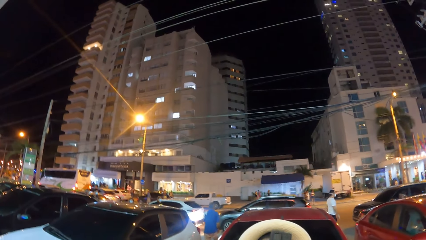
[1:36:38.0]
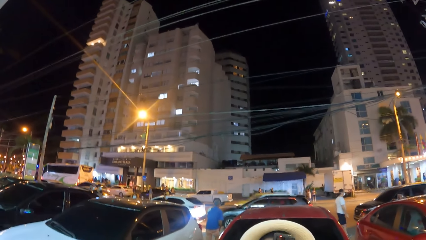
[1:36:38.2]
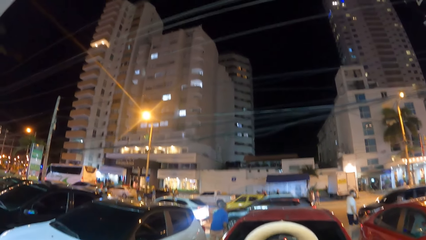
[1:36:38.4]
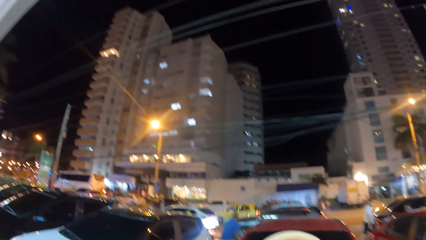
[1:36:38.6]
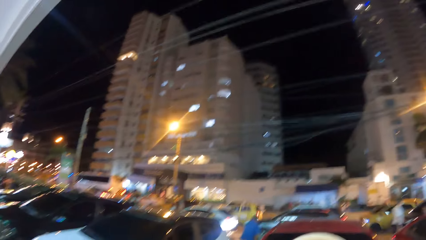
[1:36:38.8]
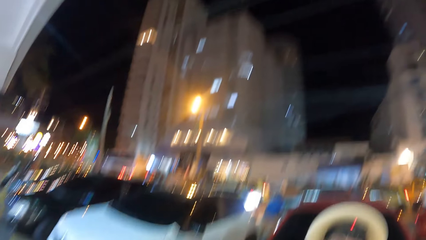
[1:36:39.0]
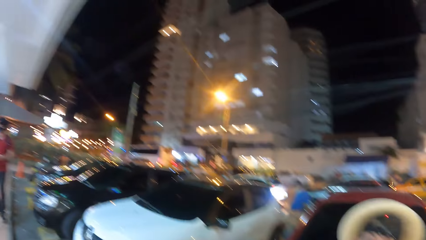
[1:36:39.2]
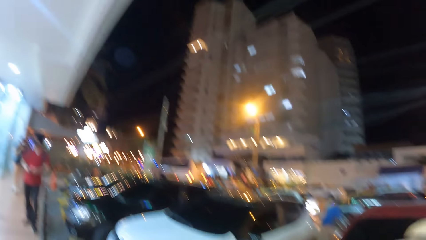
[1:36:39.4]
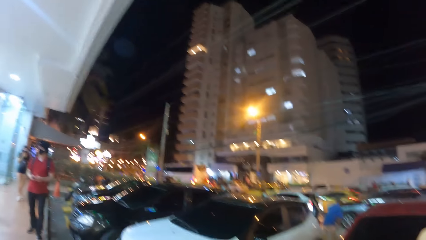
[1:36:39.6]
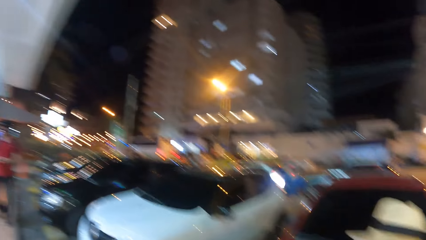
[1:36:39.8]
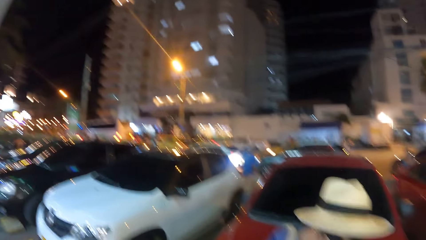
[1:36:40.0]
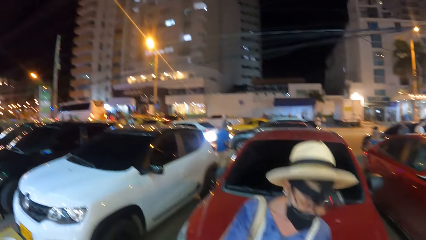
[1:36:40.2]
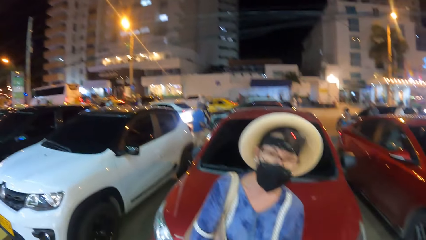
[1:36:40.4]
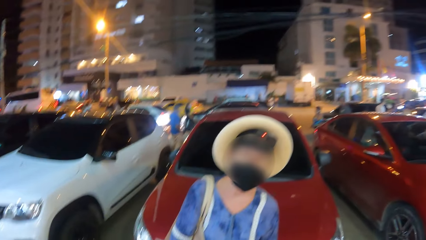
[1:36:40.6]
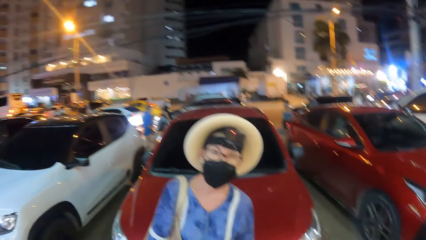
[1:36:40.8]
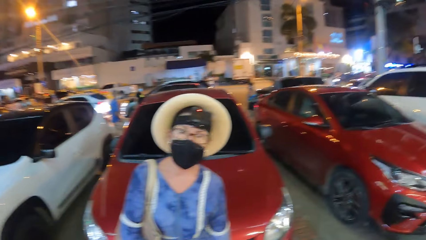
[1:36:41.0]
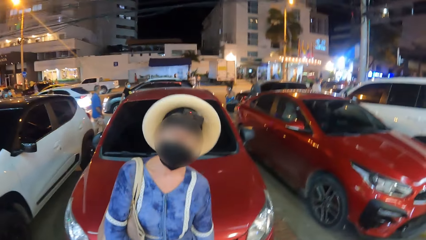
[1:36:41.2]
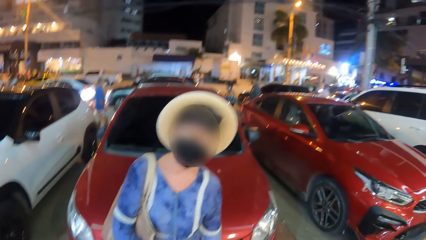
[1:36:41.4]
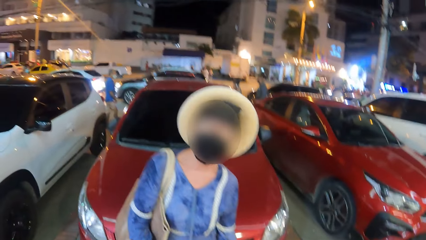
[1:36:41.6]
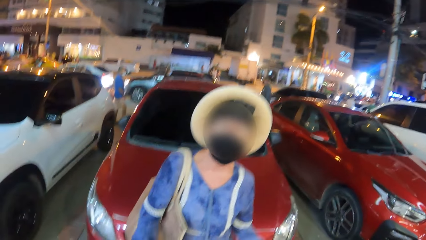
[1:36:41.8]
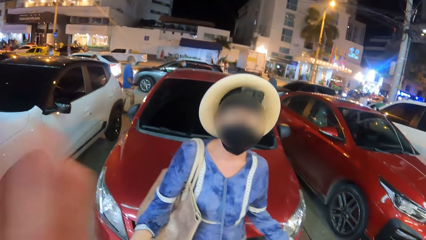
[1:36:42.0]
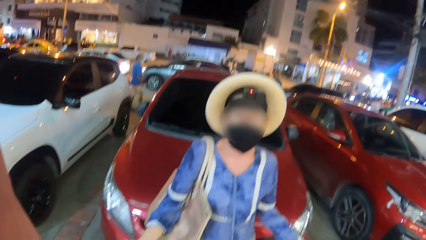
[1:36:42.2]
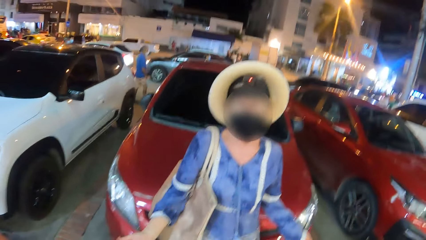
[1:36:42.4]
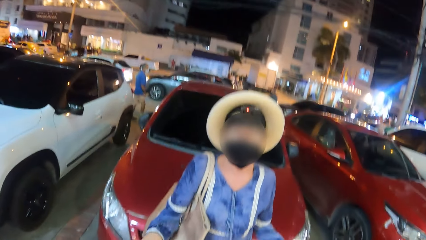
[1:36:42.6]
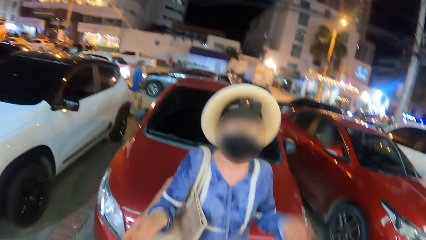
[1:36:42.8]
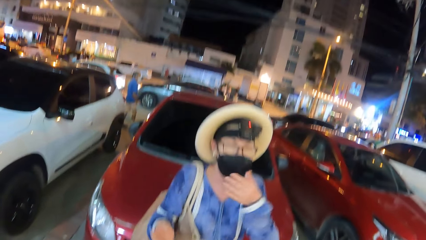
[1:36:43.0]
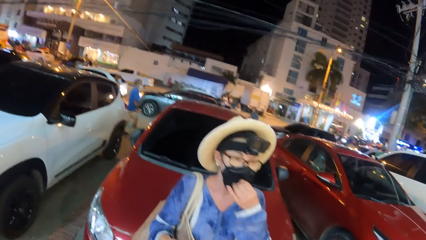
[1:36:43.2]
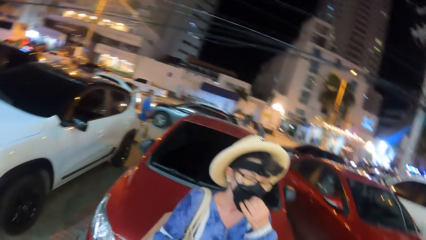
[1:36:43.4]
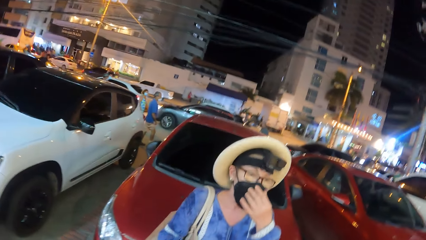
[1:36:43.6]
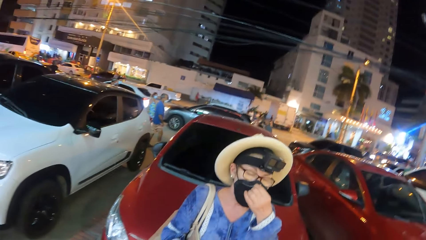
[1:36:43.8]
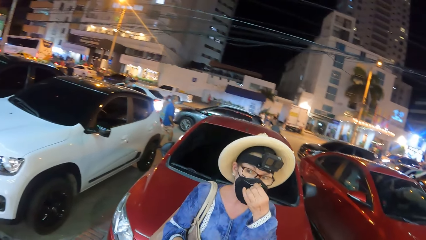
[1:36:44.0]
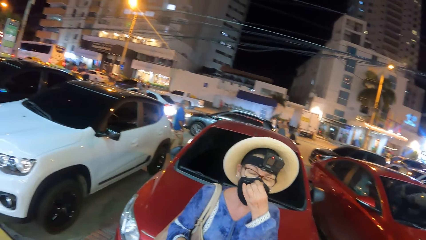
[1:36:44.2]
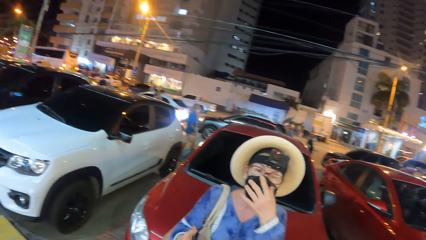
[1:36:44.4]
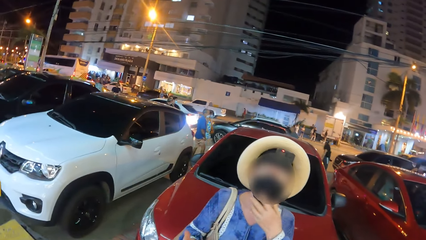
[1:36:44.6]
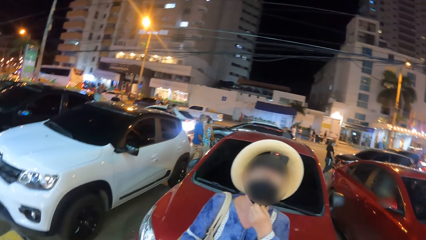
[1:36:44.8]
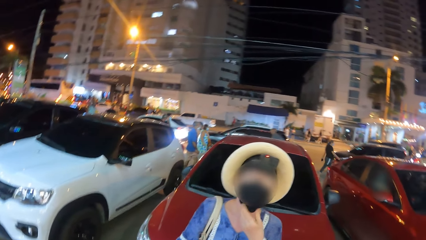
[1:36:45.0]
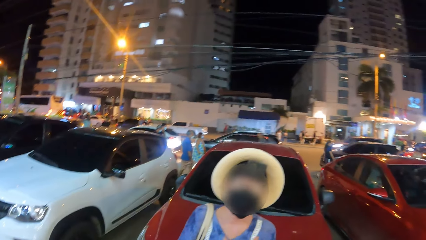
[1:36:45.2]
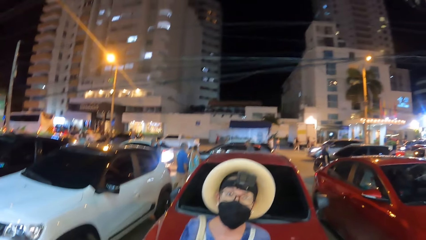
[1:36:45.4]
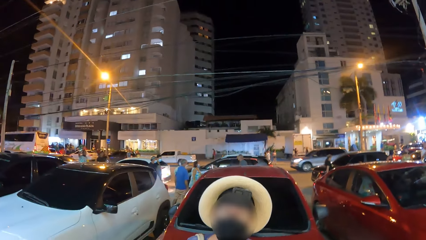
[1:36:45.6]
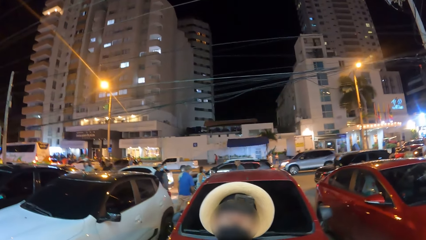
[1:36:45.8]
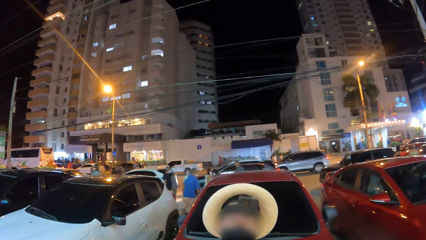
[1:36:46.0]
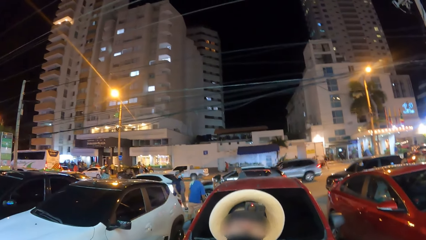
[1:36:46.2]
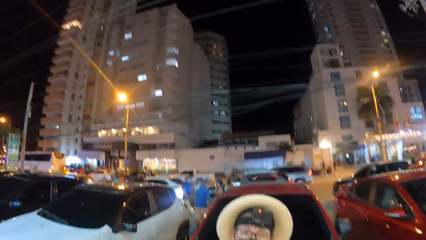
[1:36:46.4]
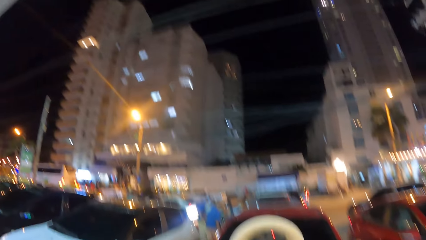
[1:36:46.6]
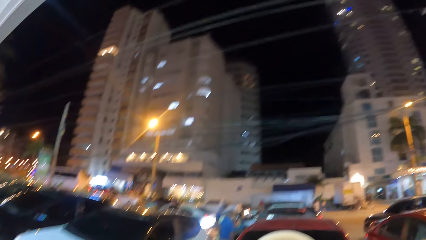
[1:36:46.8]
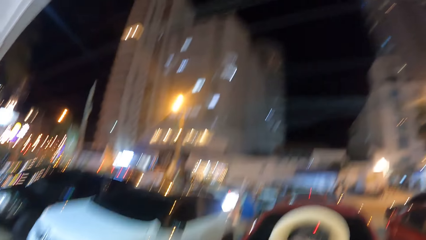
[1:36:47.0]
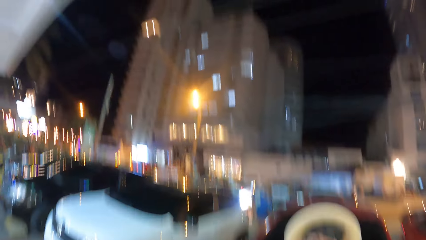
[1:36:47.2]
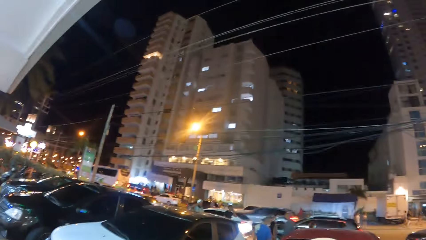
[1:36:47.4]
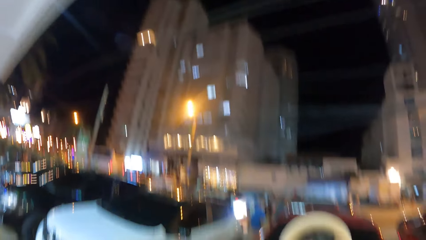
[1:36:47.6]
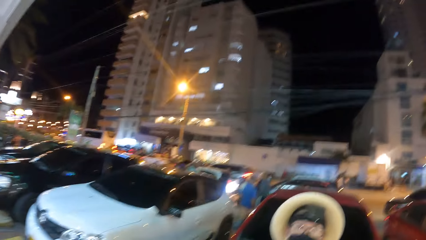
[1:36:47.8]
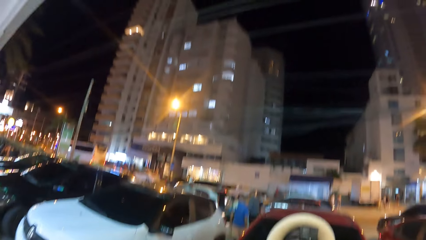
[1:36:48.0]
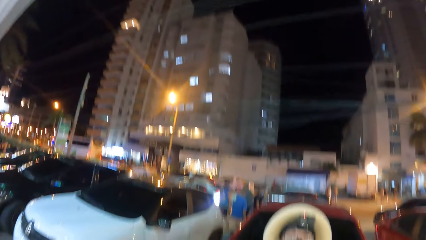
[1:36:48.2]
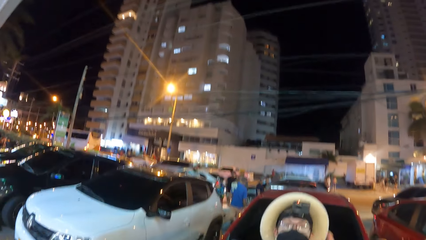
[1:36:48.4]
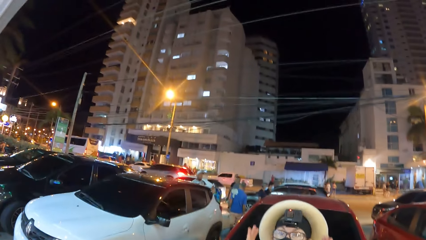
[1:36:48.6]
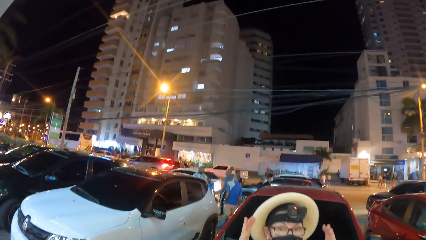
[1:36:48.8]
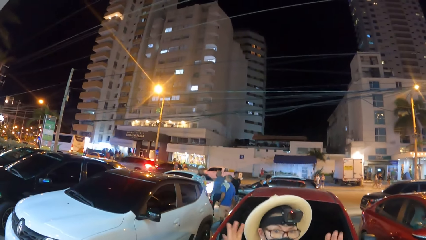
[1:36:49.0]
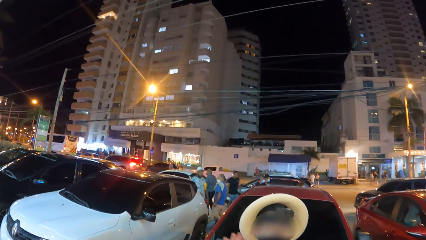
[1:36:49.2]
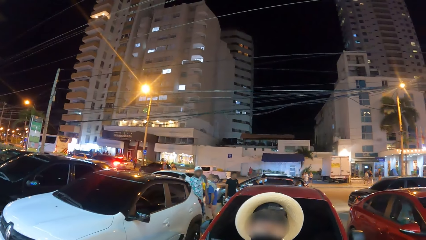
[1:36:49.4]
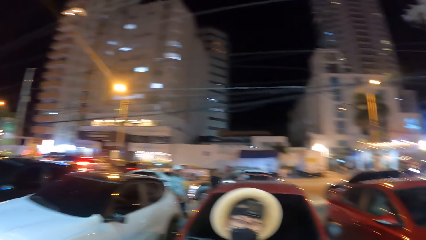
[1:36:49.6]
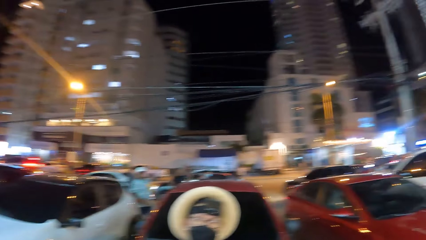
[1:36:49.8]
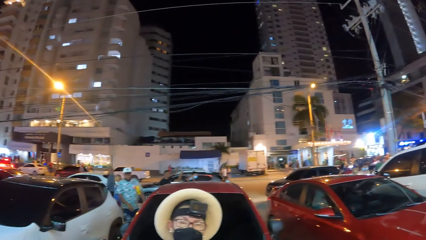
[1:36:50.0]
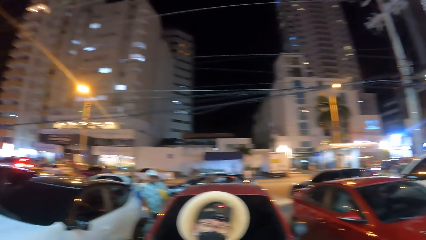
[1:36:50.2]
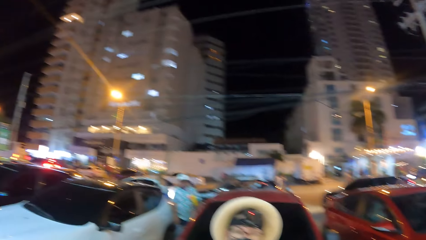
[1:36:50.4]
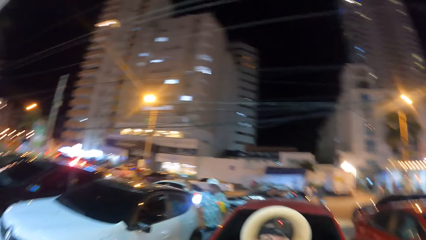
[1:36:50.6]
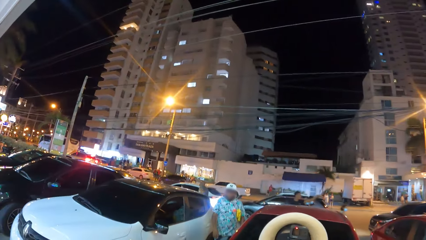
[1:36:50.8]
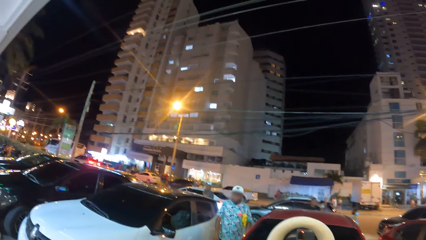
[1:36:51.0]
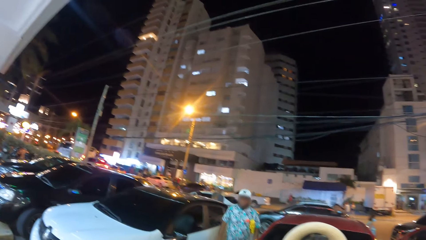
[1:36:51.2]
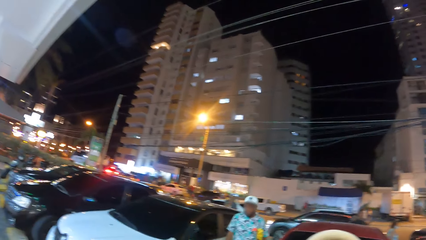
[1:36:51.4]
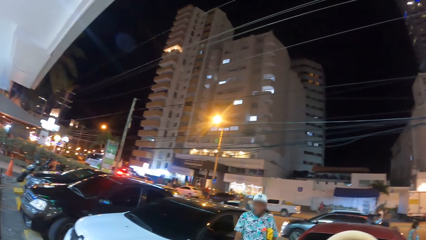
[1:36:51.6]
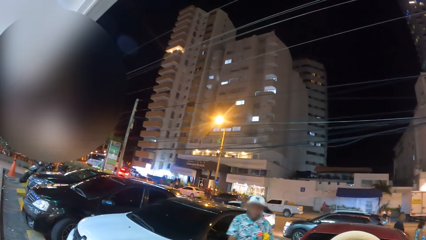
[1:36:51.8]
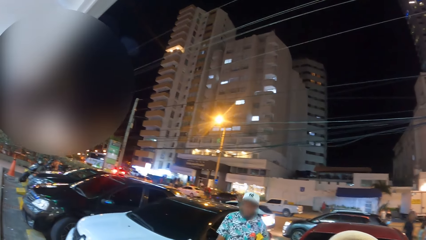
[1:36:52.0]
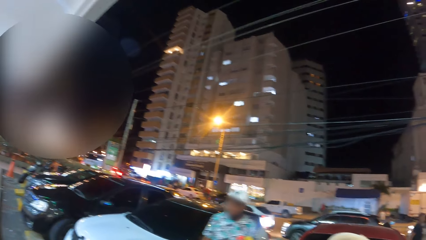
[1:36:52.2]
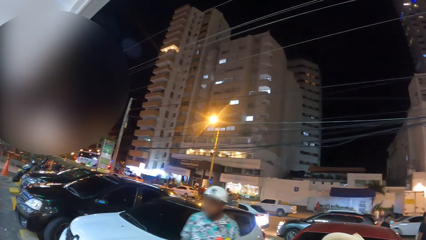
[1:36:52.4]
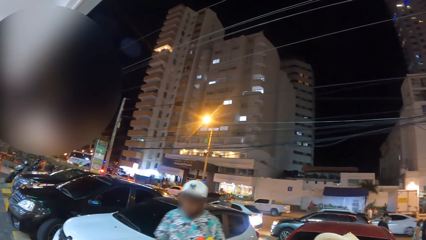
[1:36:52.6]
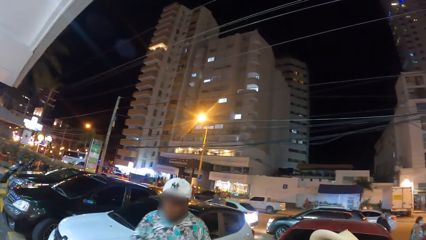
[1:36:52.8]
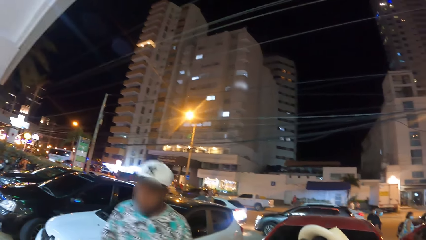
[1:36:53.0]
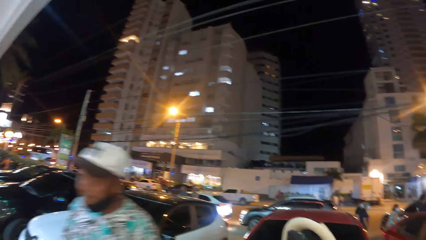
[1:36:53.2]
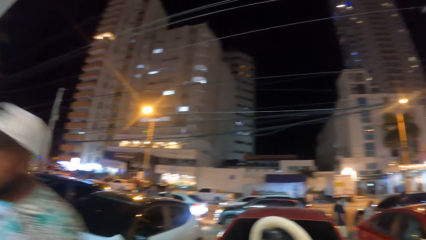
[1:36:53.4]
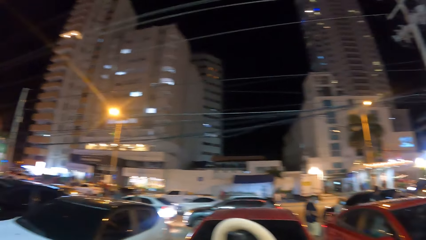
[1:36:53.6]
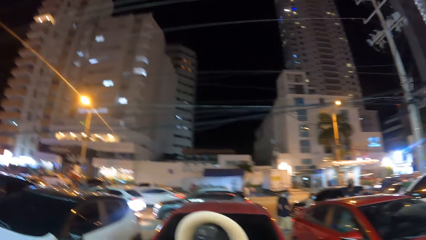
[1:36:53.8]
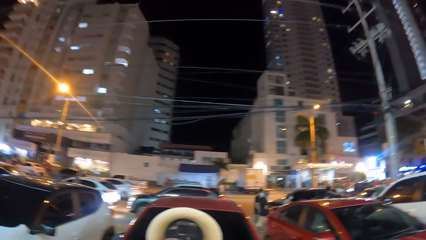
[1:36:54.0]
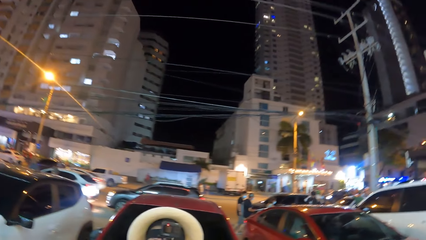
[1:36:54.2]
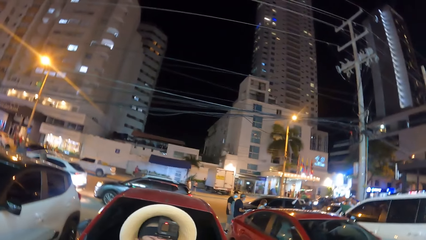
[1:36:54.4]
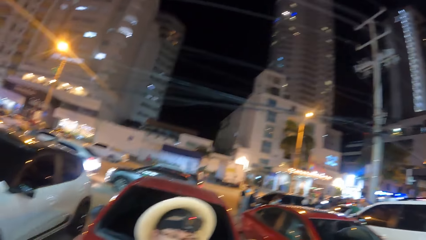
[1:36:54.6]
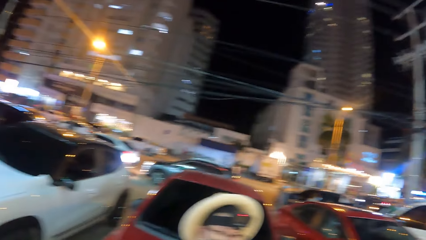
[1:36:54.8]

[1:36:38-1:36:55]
A person stands in front of the camera wearer. The camera wearer looks at the person. They look at the person again and lift the hand up. They look at the person. The person adjusts the mask. The camera wearer looks around. The person interacts with the camera wearer. The camera wearer looks at the person. They look around.
